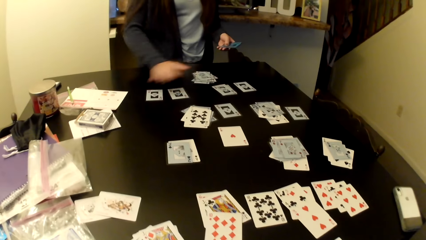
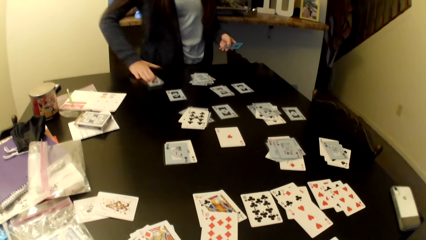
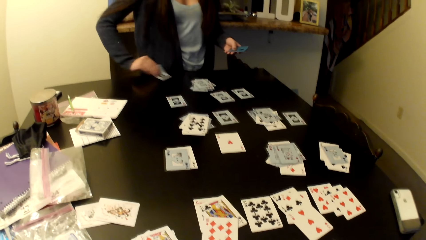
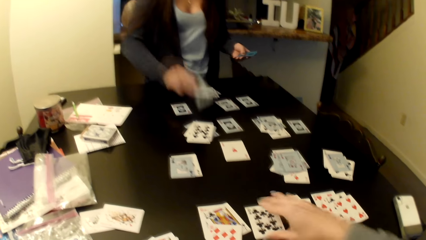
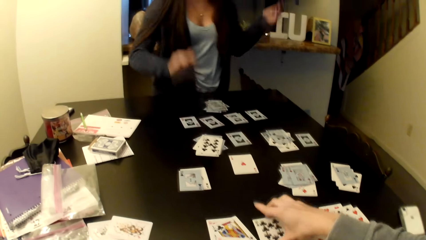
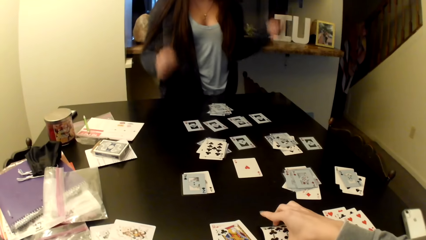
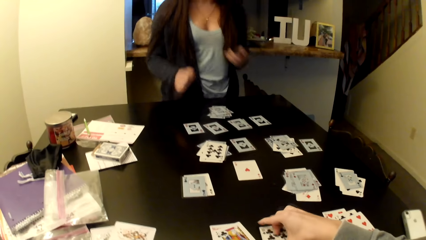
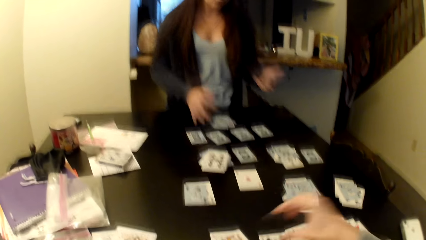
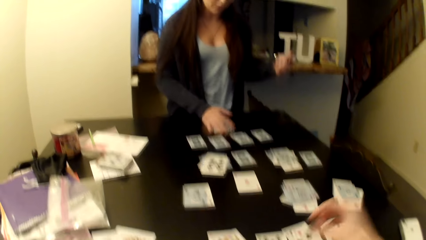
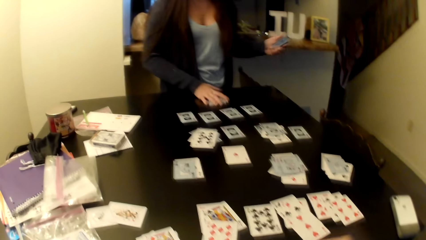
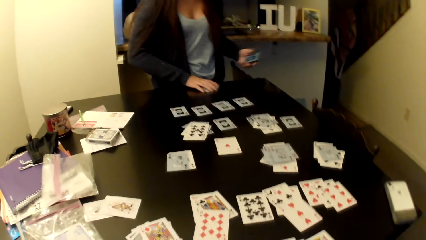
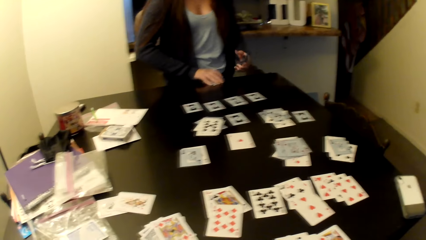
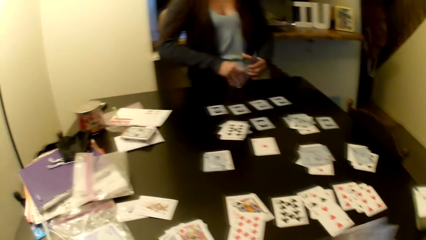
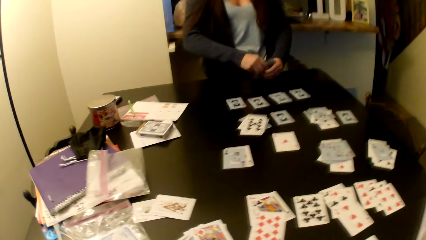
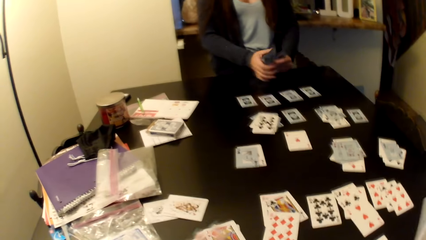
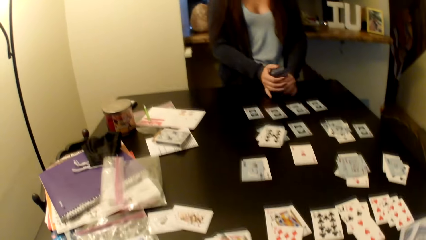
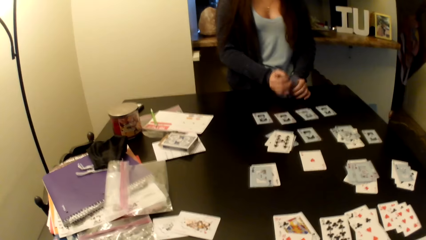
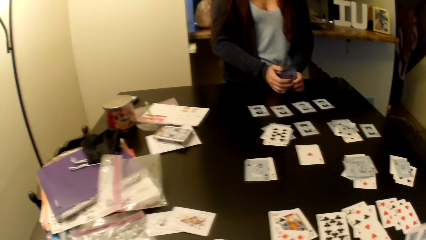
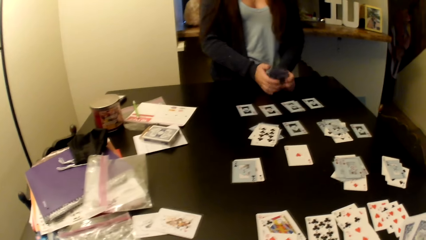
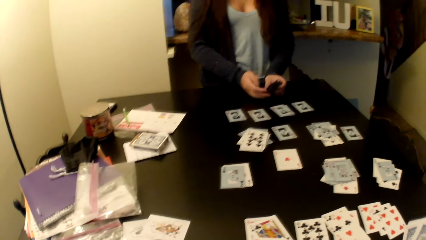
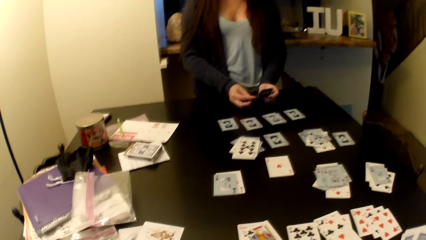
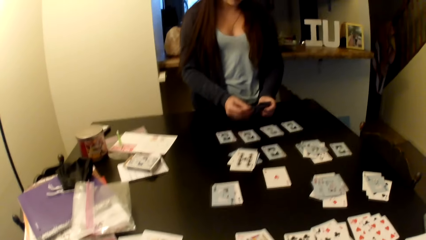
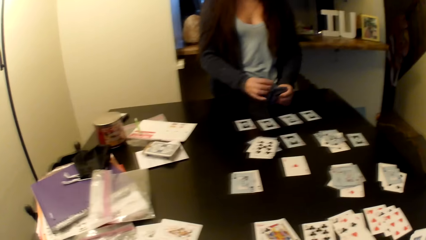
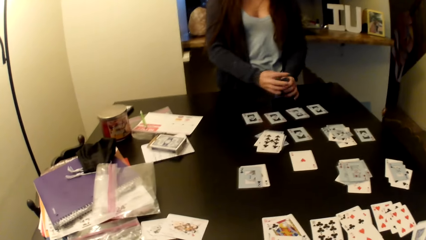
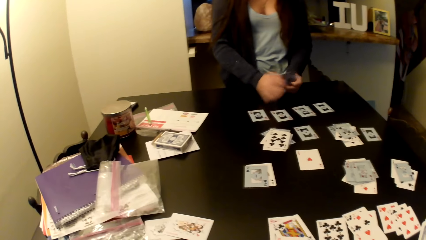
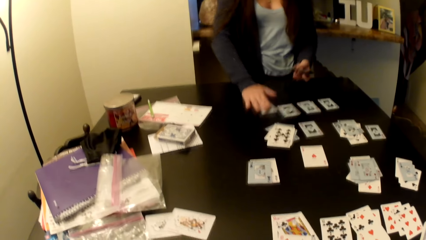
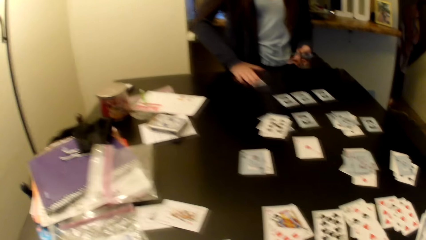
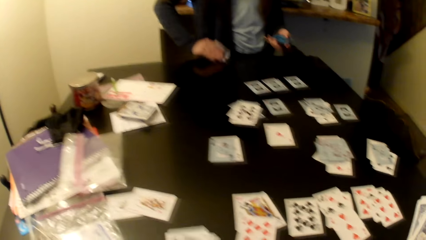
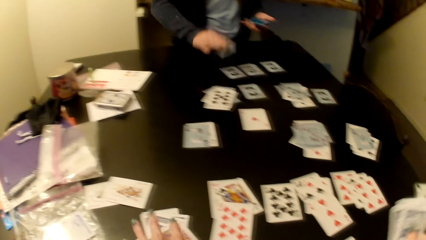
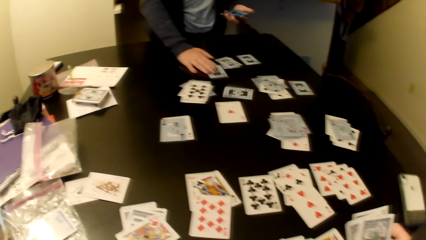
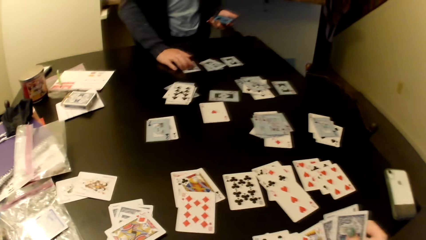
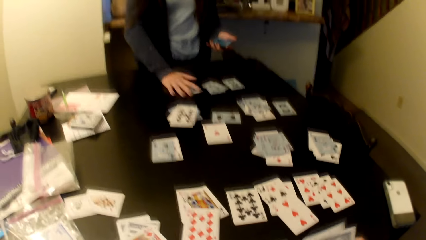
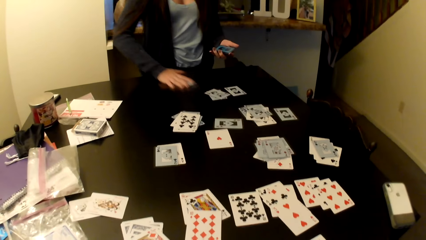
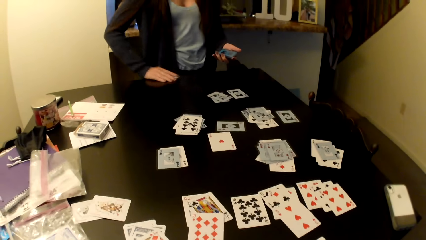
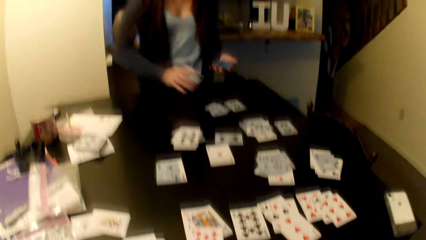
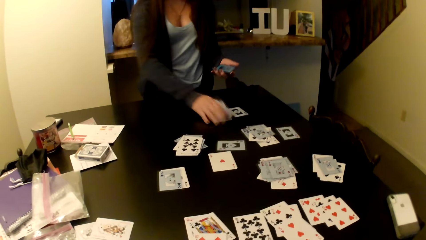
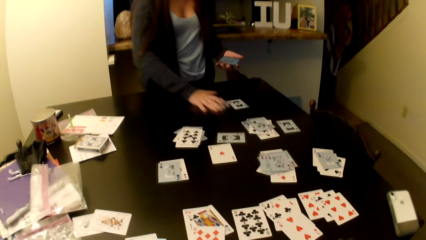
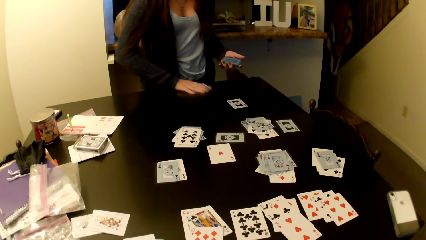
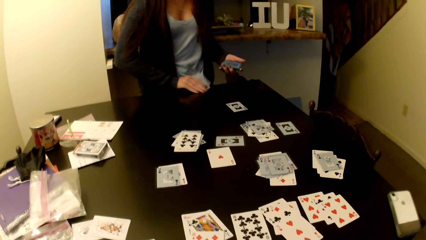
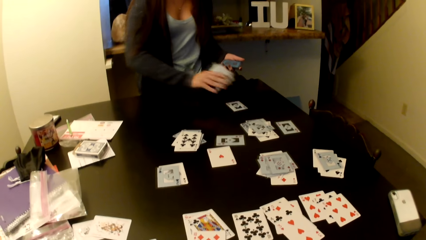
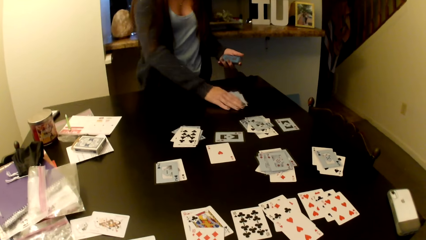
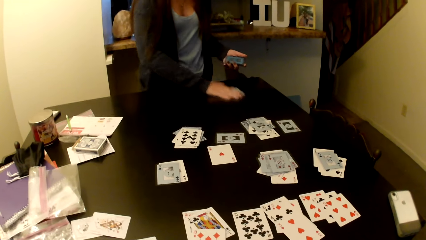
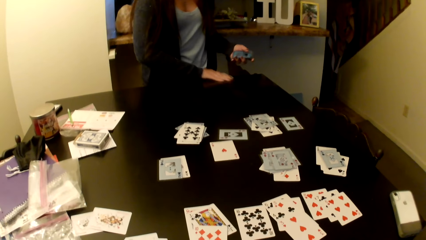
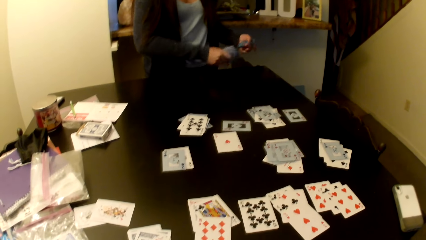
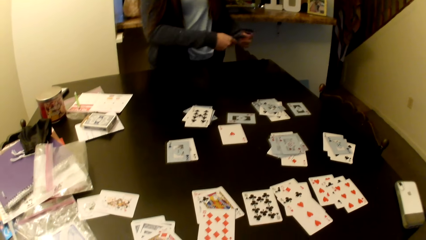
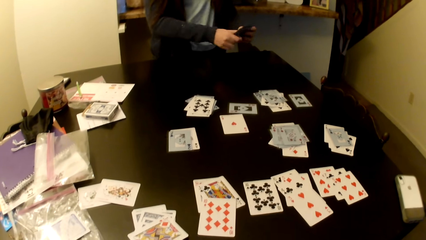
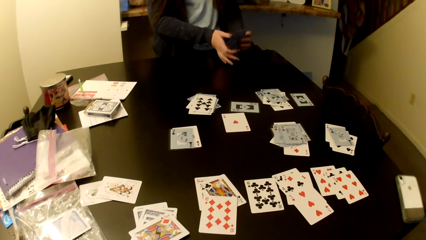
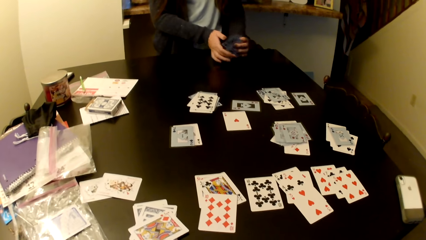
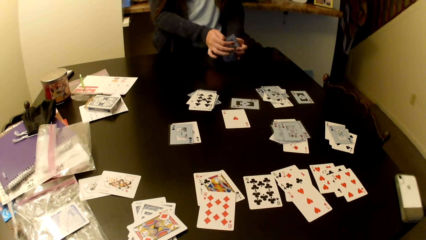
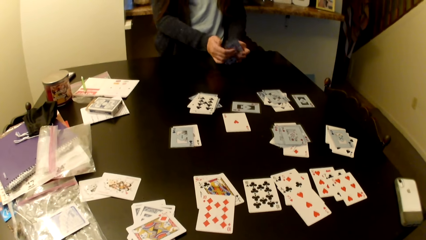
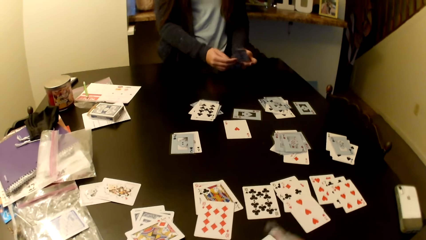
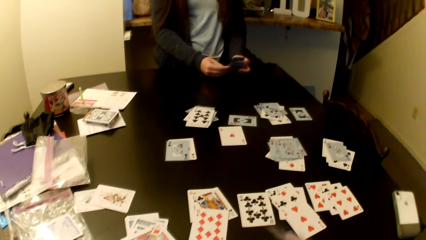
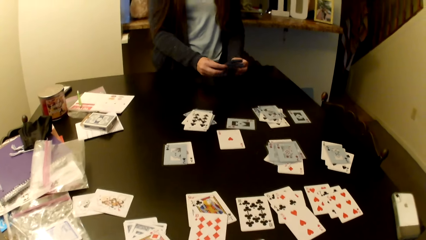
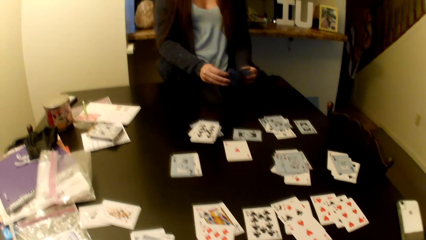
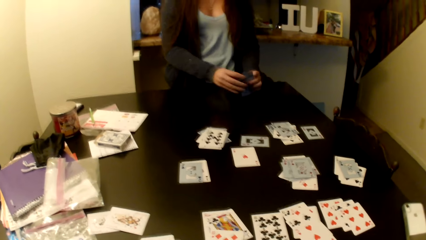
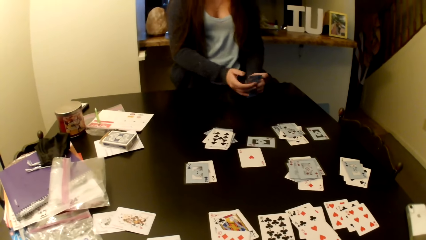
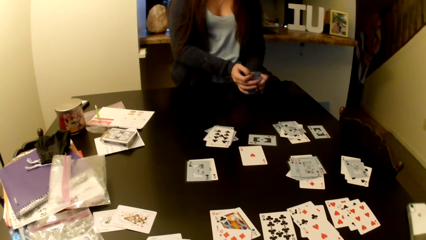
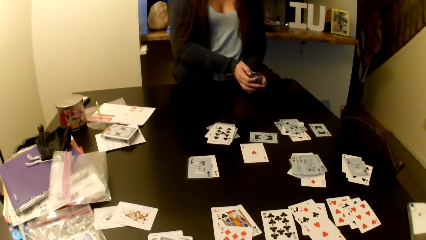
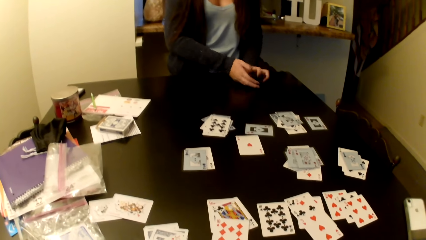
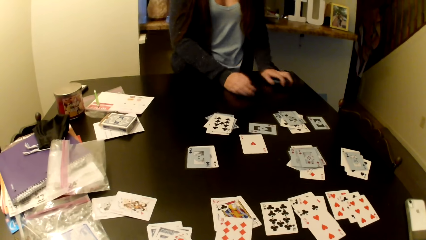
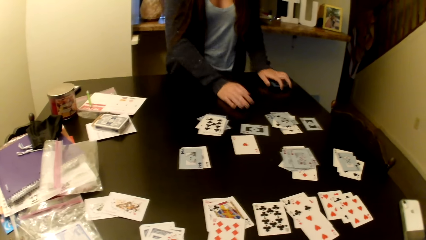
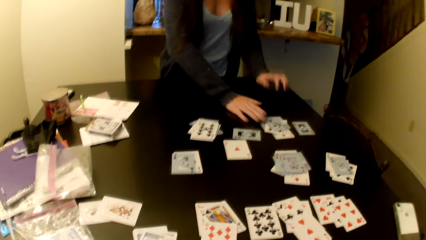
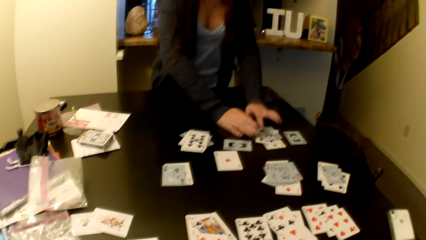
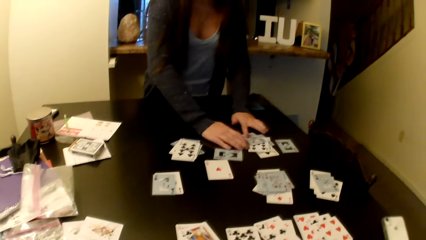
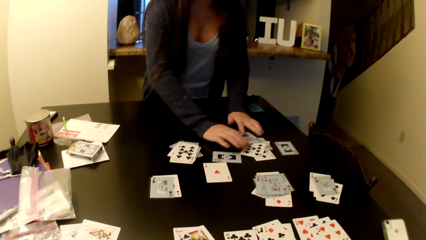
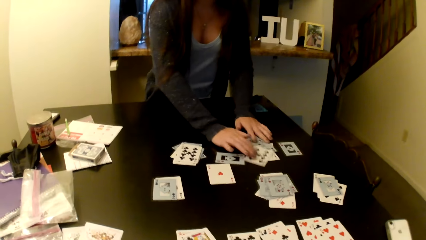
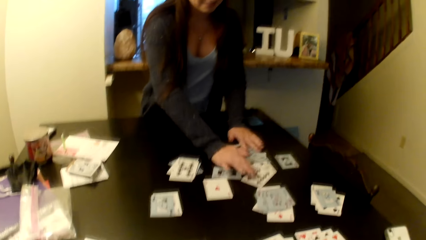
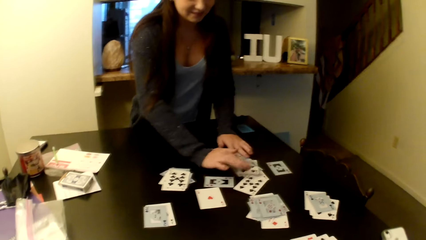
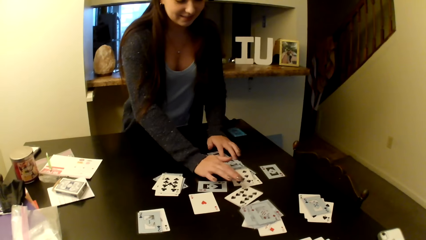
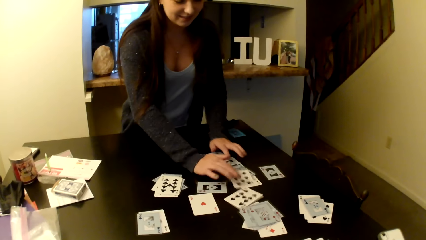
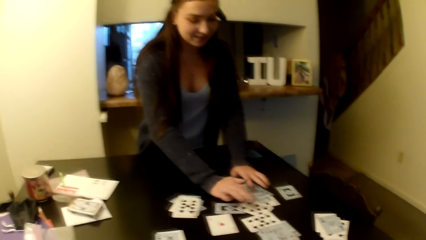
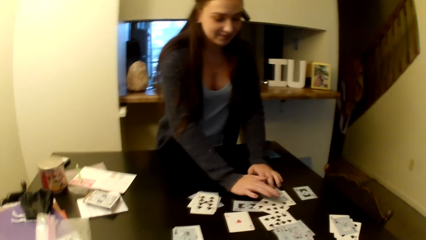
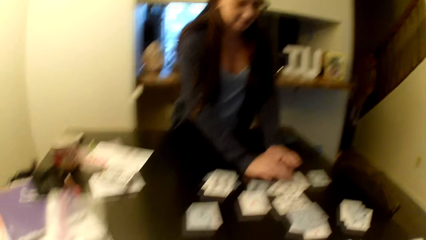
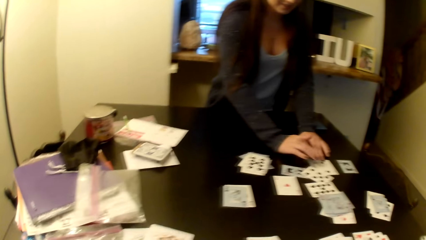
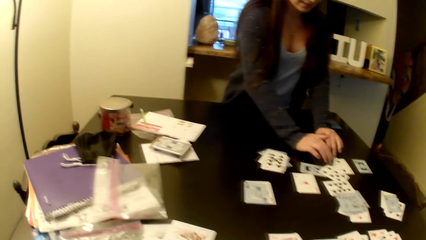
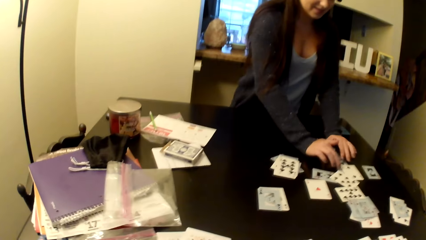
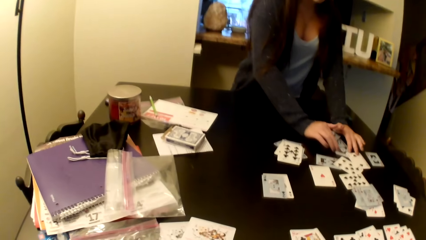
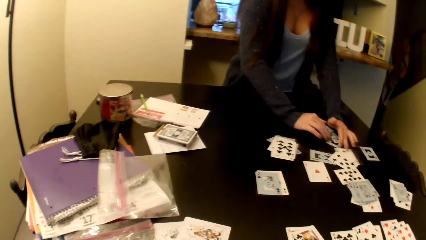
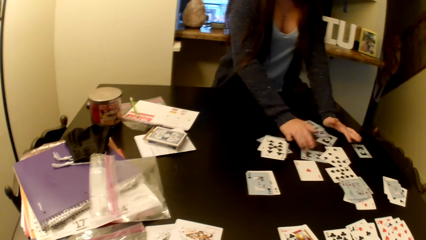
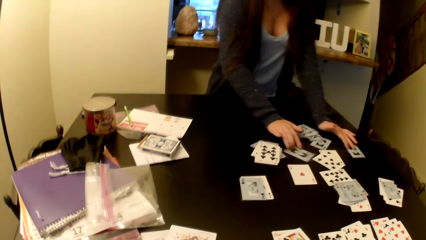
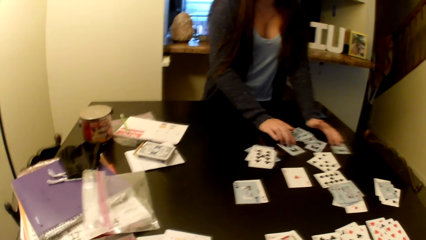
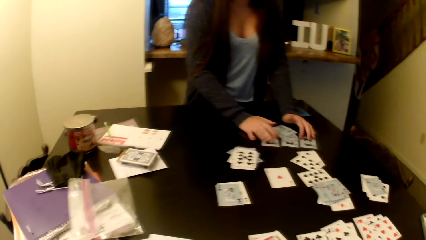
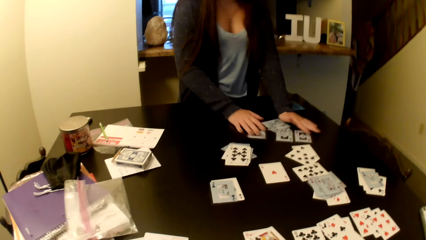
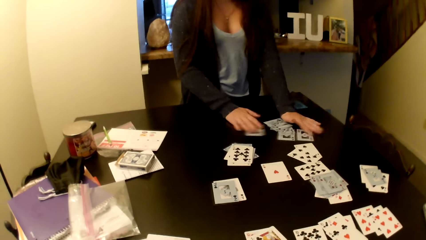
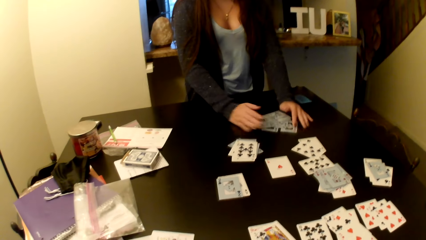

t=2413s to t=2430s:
A woman takes the cards from the table.
